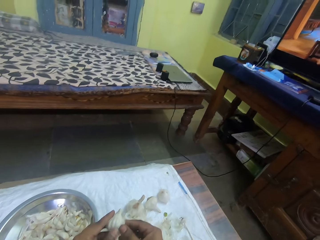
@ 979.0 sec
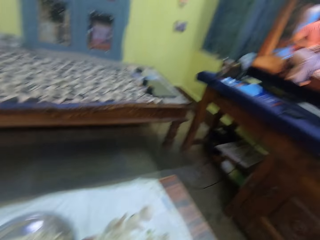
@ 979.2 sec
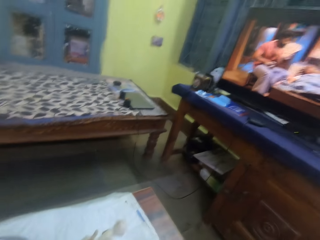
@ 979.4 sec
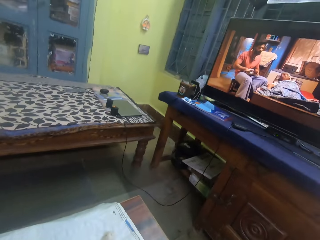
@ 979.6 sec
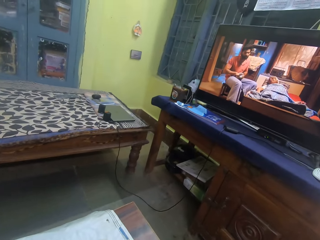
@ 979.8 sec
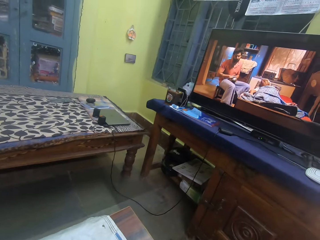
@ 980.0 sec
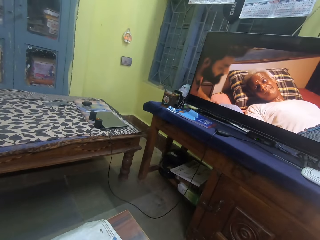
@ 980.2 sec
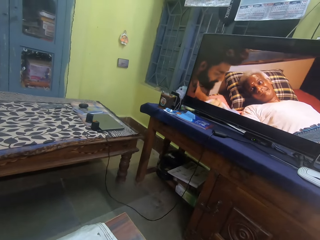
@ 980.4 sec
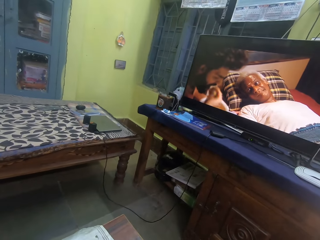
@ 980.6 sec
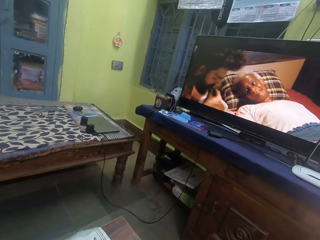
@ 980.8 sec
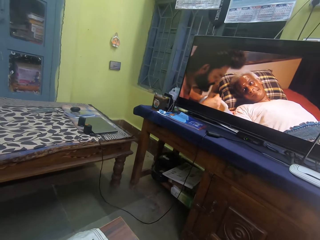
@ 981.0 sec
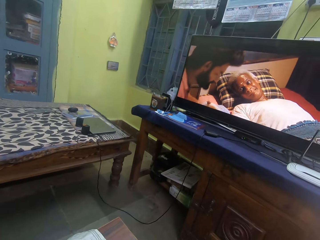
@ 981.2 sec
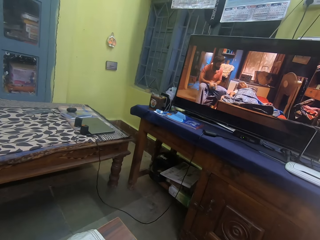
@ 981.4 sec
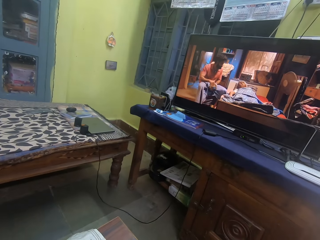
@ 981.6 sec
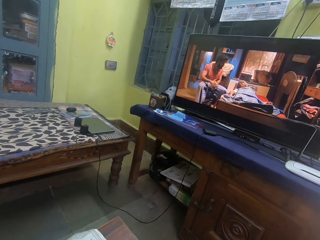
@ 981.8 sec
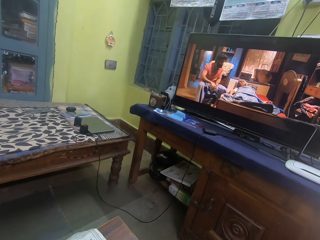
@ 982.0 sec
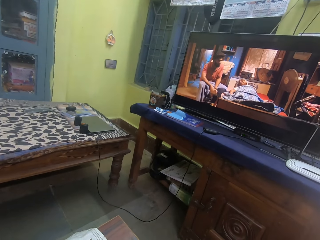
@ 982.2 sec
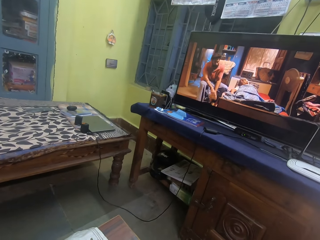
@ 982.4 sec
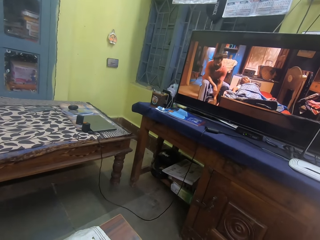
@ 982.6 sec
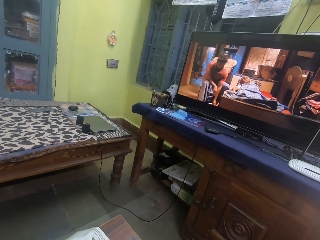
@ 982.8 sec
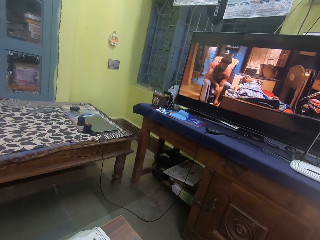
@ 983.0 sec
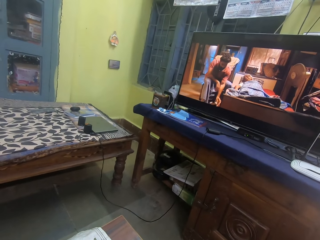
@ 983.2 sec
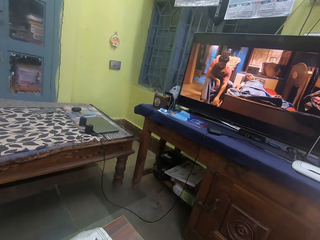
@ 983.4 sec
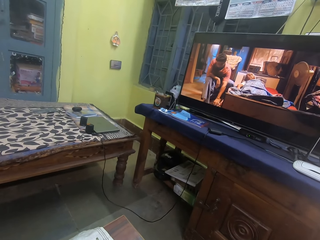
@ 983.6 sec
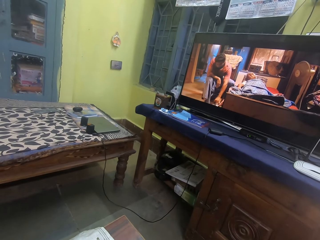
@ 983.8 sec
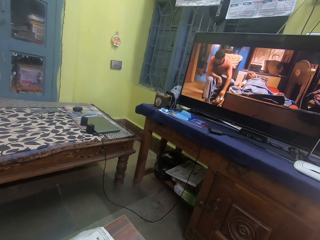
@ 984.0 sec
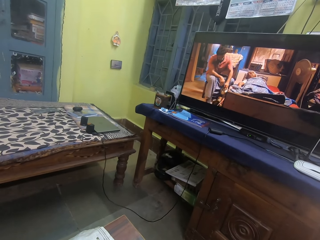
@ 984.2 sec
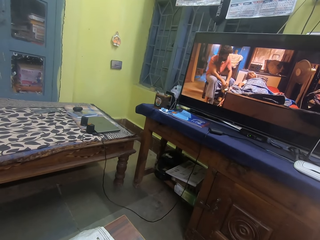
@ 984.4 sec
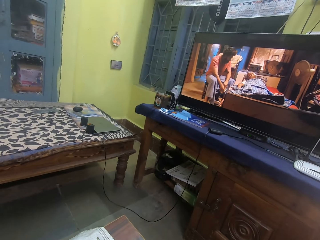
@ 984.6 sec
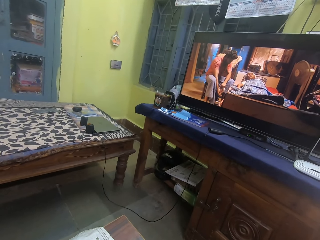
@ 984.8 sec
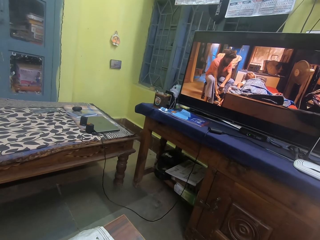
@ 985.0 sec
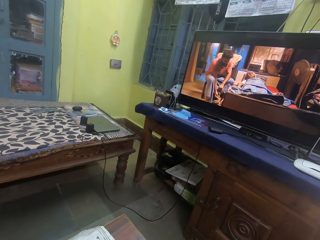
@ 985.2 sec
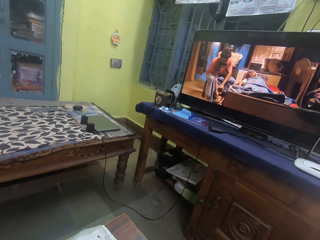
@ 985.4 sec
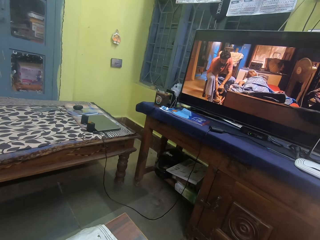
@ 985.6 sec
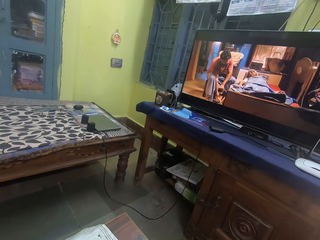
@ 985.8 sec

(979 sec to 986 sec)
The camera wearer gestures with his fingers. He peels onions. He watches a television.

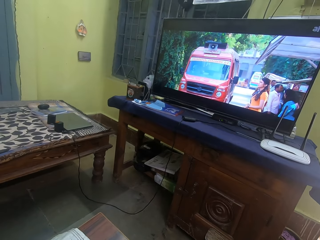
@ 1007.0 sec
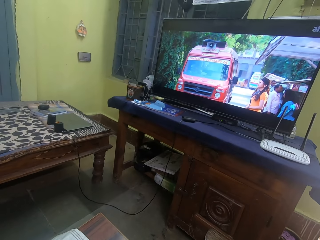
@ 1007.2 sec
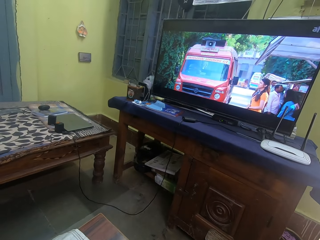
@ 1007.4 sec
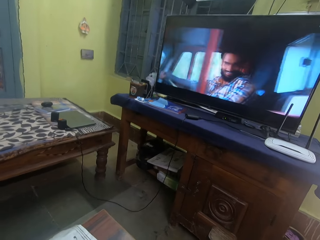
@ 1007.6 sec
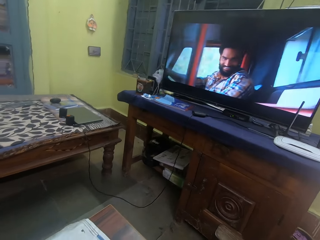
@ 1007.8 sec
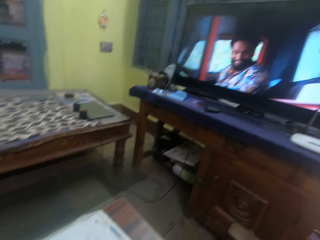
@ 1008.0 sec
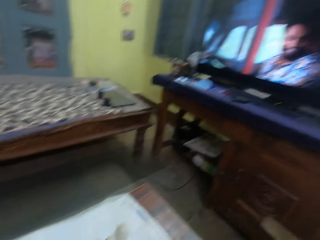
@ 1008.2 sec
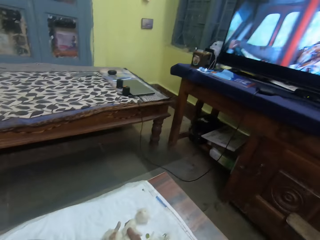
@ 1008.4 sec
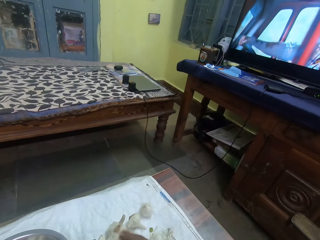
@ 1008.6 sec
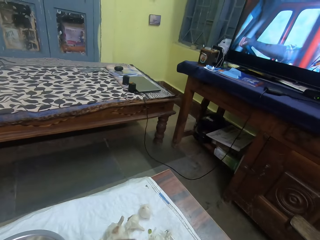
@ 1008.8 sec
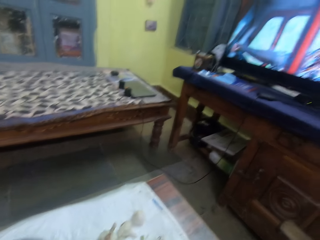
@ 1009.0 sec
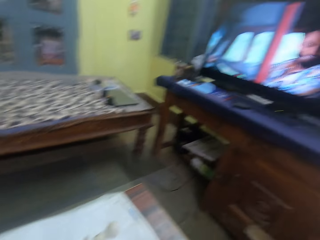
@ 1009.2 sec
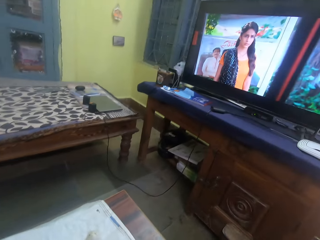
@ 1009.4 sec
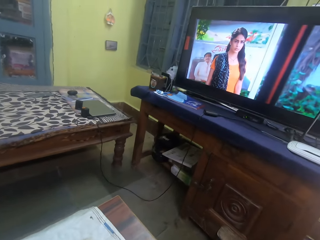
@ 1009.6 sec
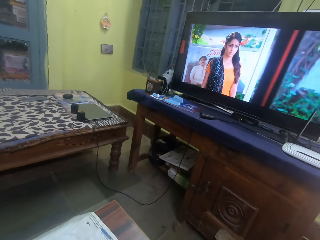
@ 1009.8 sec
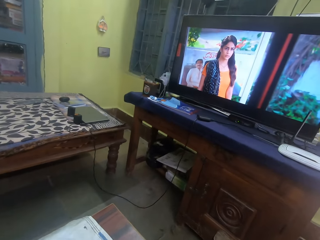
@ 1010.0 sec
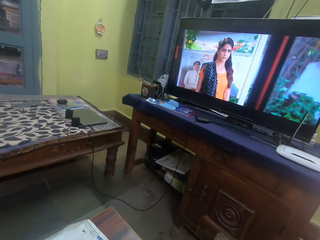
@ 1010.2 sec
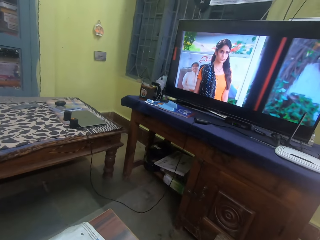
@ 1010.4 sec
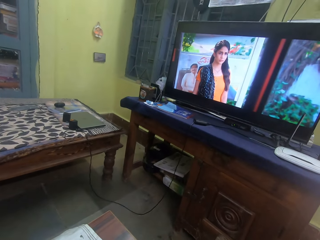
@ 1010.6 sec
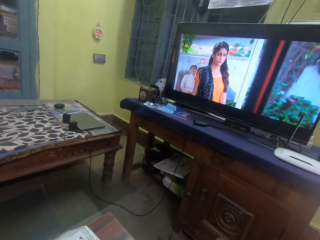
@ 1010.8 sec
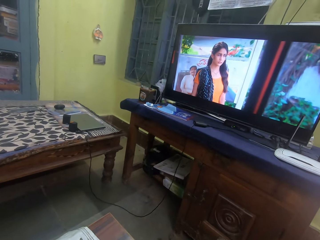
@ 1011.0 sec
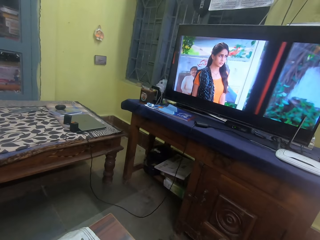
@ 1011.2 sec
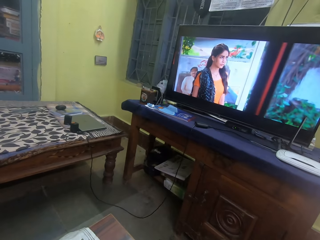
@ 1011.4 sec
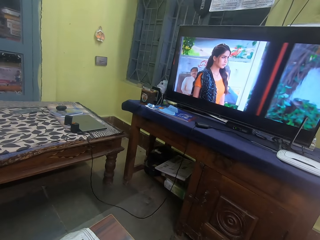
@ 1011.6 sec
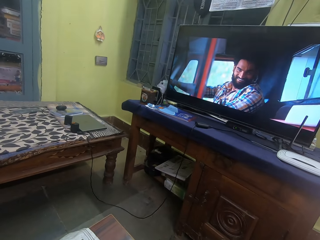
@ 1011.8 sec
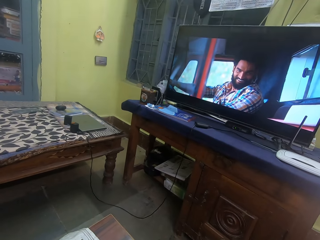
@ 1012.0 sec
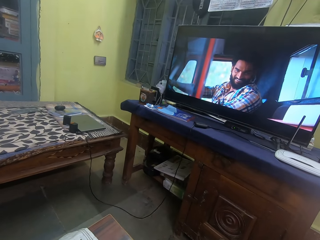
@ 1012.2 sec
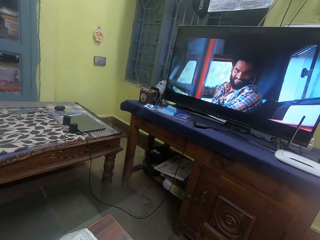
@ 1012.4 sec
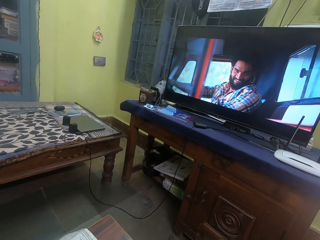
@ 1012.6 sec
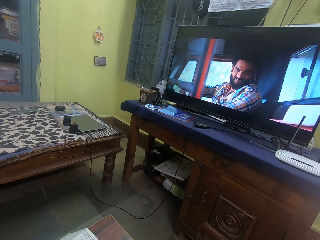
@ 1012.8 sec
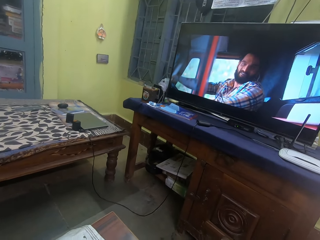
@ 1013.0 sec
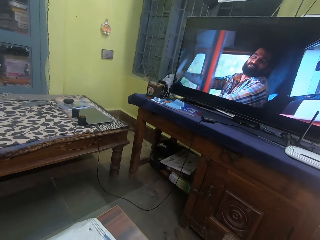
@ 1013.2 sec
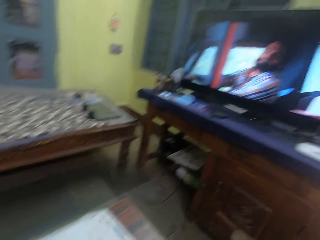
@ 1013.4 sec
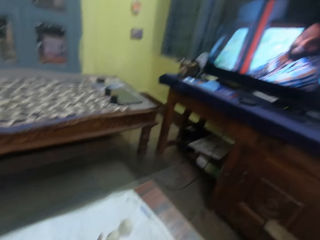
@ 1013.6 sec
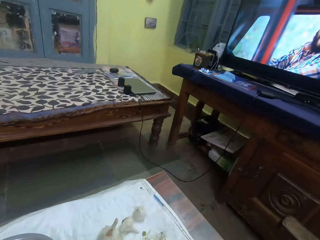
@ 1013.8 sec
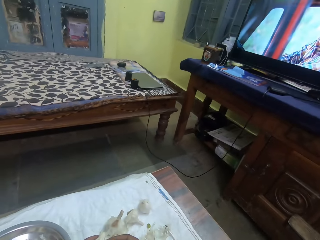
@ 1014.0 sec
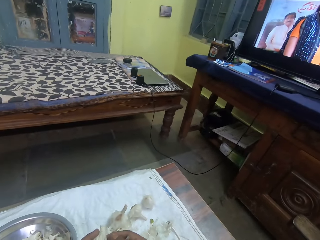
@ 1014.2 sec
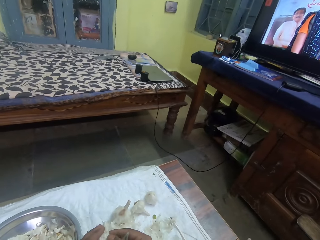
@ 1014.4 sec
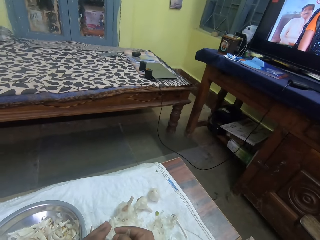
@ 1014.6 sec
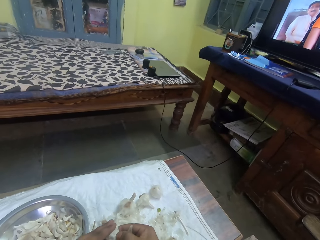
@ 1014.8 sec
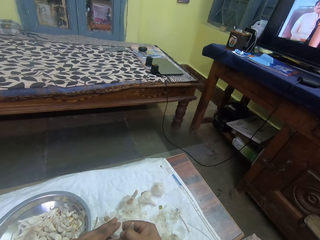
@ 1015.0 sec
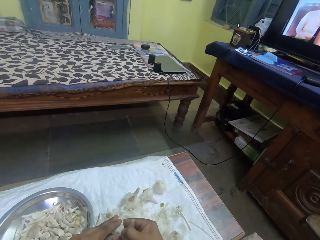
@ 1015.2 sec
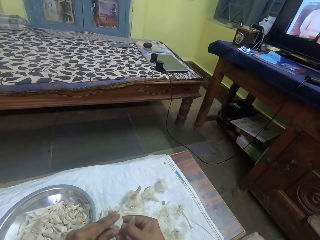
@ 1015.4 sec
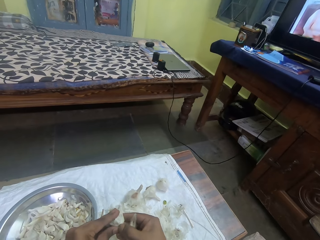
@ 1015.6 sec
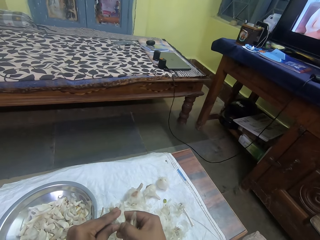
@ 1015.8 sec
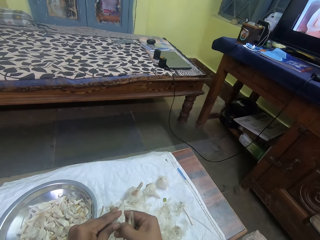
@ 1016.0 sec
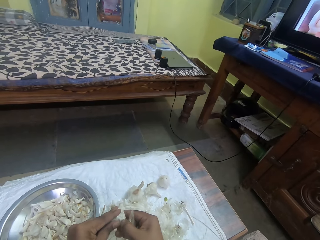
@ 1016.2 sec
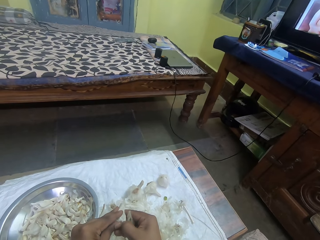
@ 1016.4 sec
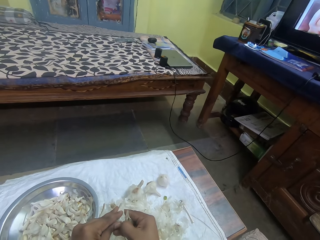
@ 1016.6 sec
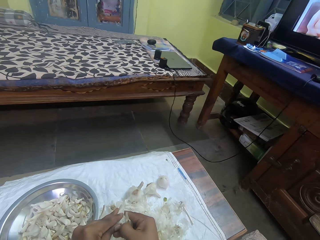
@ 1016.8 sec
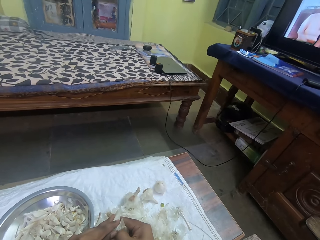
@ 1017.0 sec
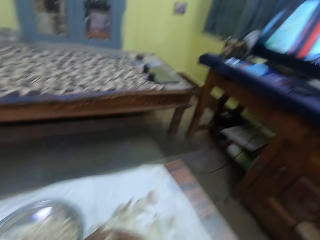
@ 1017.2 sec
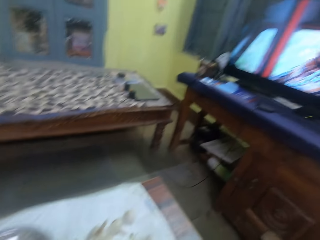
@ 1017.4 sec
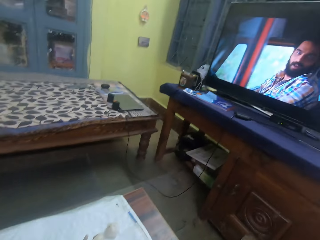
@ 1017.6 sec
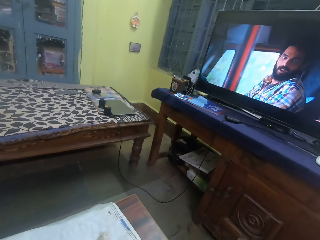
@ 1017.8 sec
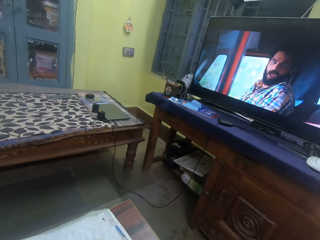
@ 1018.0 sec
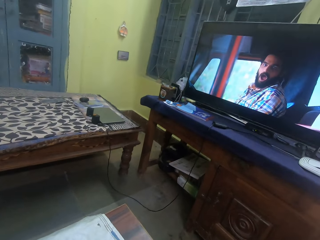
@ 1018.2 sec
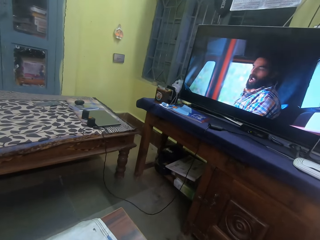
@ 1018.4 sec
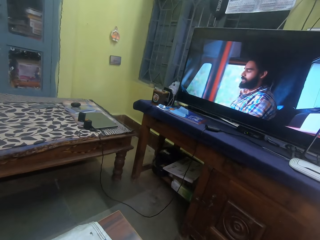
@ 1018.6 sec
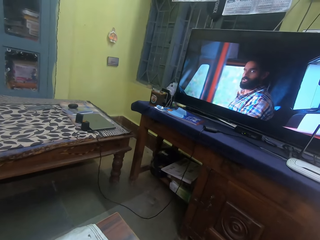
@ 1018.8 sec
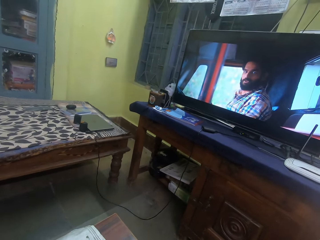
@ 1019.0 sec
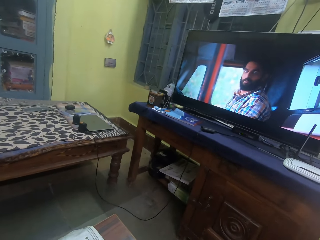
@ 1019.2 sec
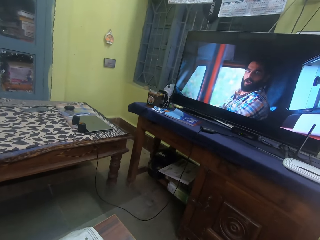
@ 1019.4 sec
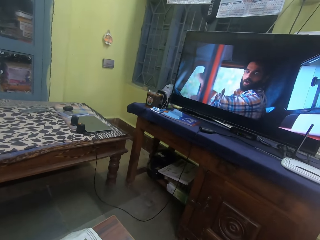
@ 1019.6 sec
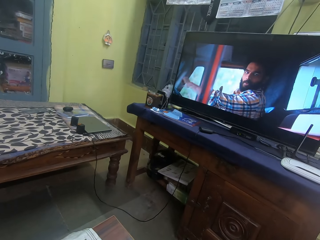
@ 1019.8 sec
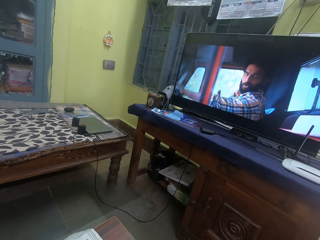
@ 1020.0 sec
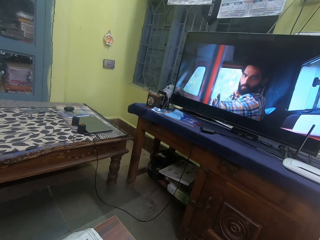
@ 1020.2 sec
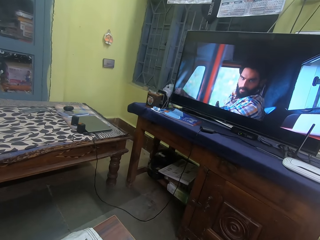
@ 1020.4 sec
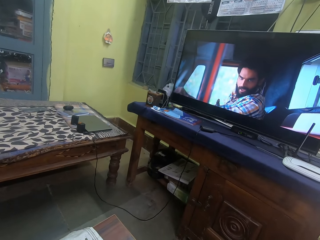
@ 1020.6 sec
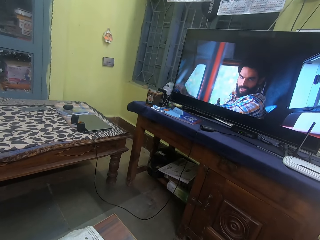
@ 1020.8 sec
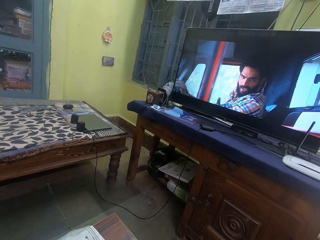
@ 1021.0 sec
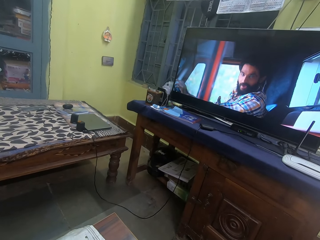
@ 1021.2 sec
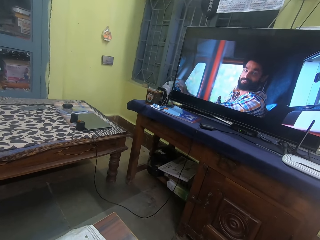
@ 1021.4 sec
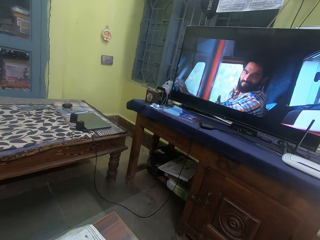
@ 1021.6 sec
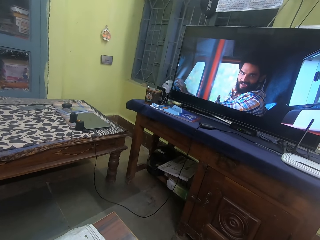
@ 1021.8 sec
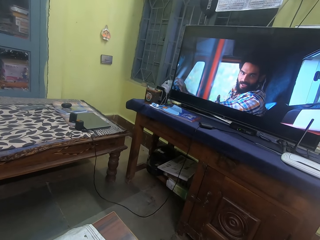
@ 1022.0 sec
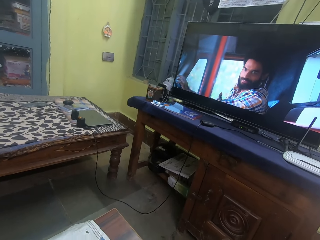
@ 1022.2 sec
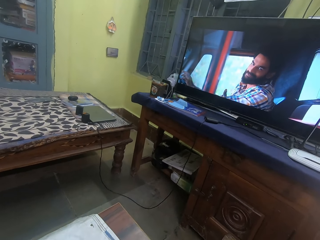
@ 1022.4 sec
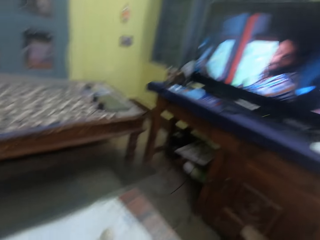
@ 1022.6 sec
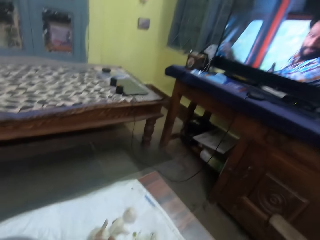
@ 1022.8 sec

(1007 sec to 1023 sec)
The camera wearer moves his fingers. He watches the TV. He separates onions in pieces with hands. He removes the cover. He watches the TV.
